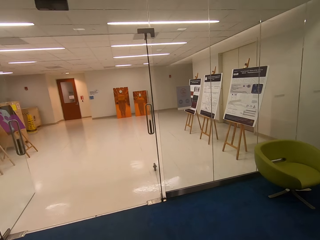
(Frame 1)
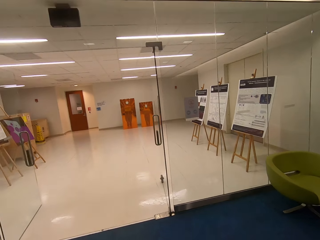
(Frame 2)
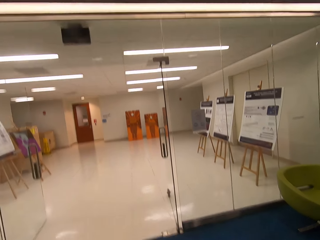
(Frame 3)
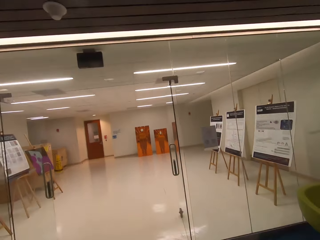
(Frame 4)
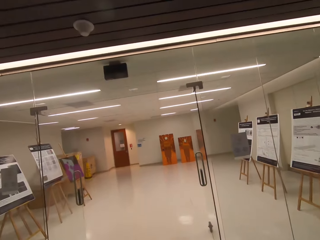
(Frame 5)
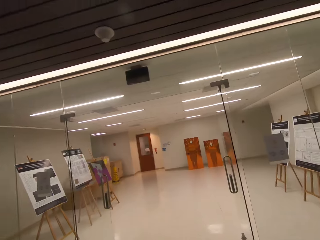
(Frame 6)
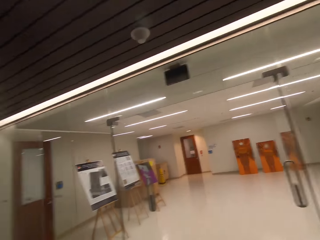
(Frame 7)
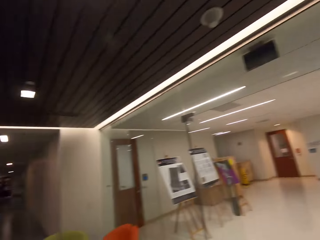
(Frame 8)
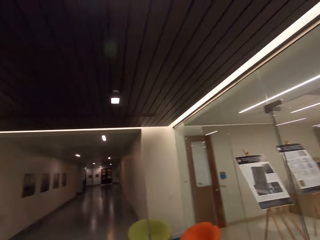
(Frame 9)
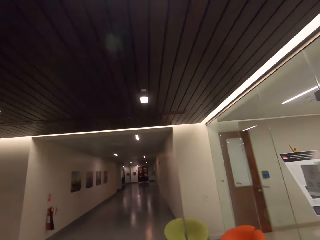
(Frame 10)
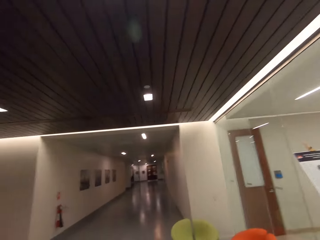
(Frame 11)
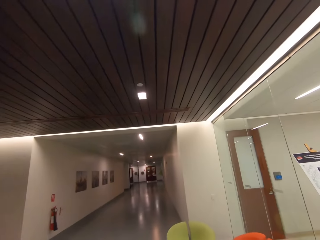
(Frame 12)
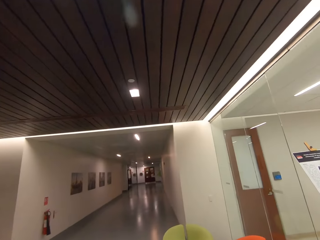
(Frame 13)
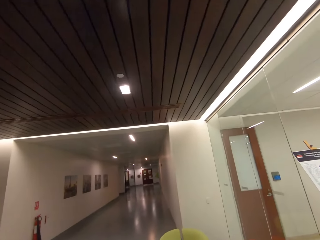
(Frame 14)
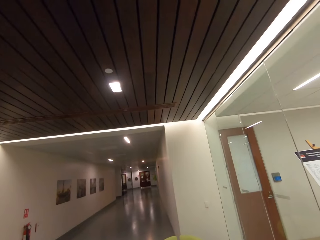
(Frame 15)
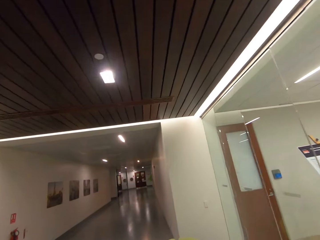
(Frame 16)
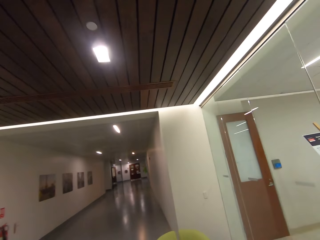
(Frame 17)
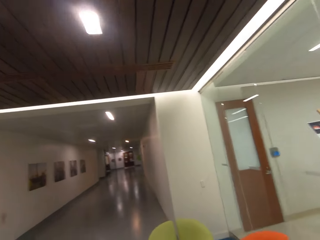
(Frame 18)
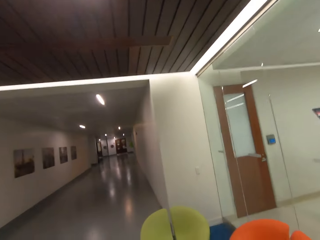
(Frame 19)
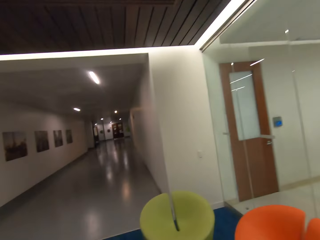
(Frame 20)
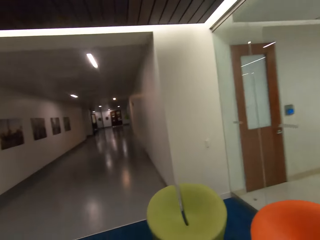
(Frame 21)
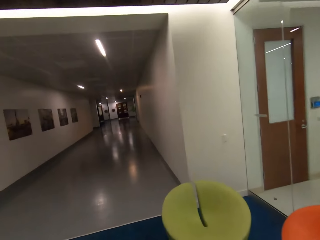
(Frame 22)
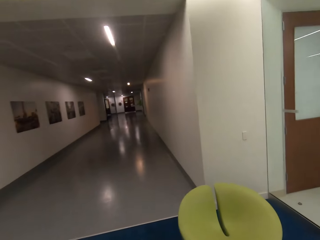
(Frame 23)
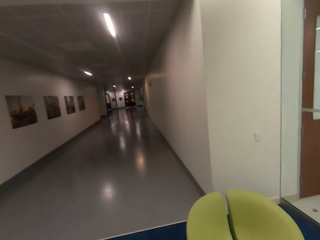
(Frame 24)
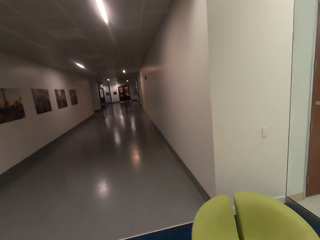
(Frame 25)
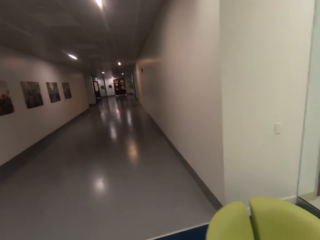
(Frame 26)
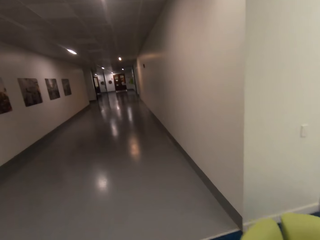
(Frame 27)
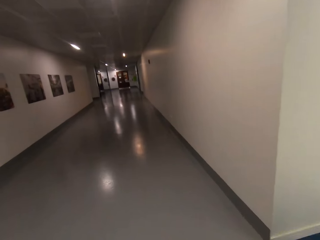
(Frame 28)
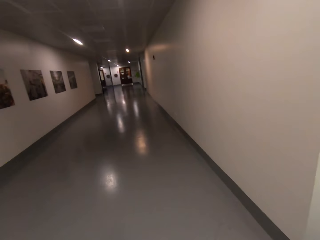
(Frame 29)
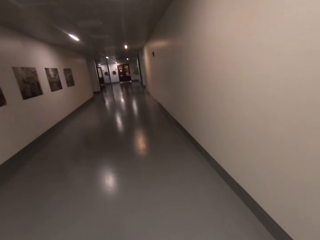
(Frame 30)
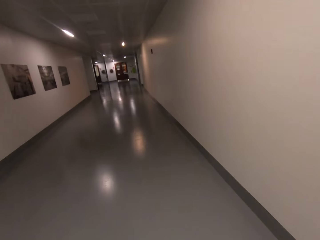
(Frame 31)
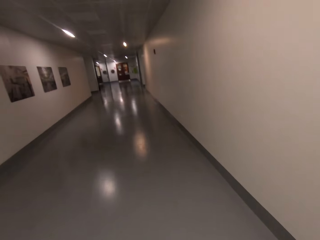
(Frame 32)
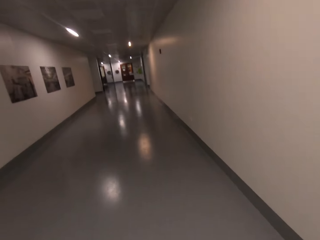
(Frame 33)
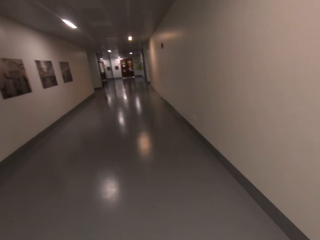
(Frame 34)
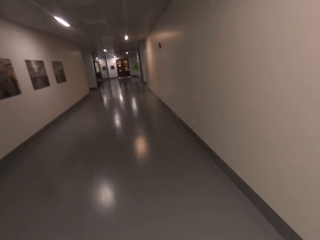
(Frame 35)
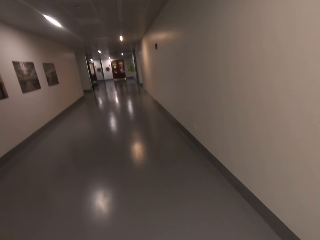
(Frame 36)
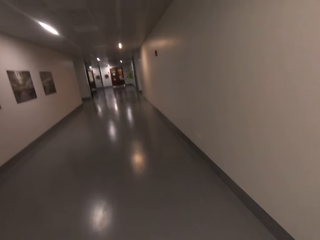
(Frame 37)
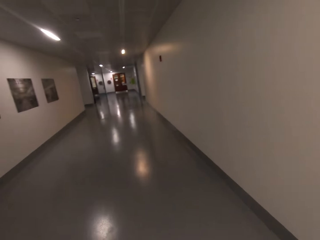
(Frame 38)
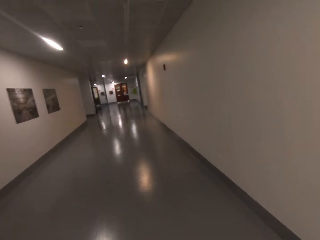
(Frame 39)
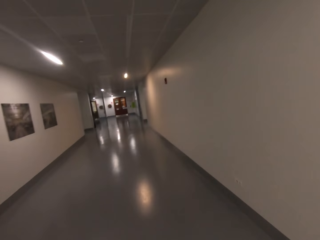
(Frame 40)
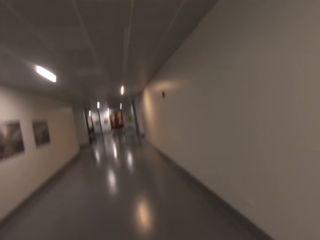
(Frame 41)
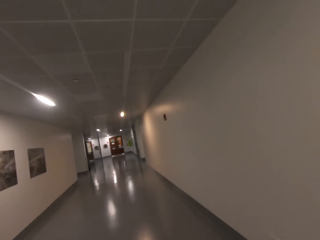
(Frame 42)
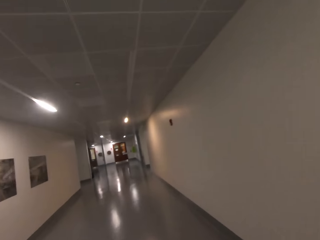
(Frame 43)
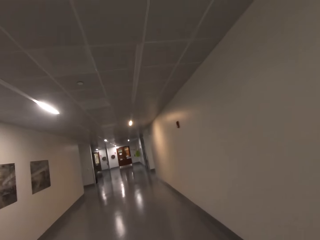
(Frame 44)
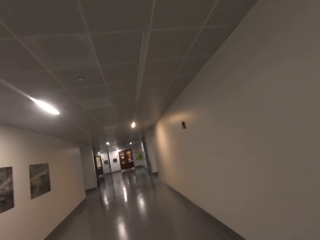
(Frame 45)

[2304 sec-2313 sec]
The camera wearer looks around. They walk around the building.

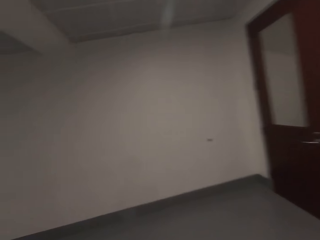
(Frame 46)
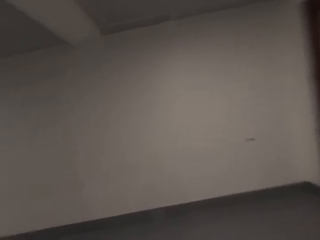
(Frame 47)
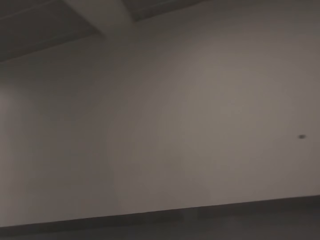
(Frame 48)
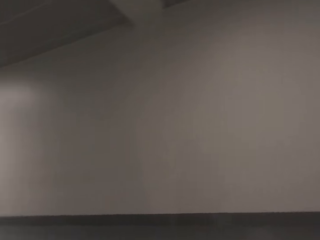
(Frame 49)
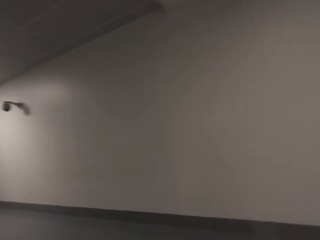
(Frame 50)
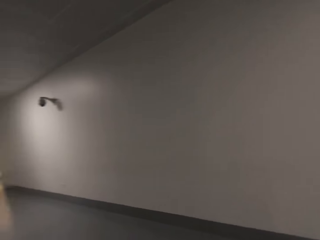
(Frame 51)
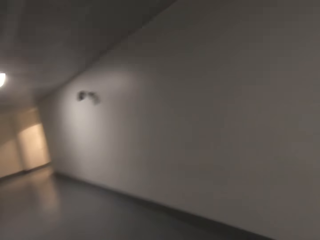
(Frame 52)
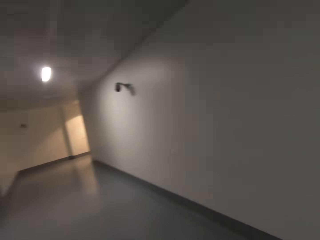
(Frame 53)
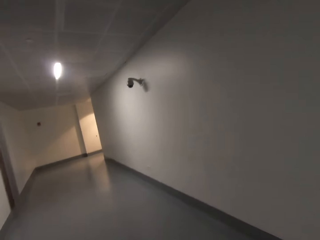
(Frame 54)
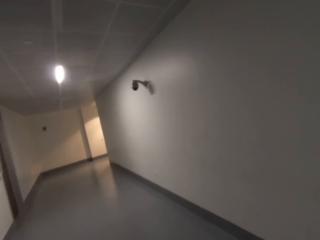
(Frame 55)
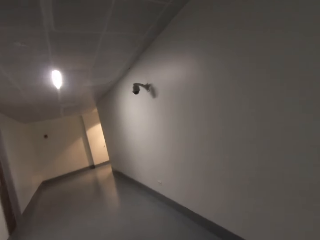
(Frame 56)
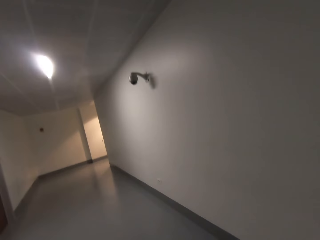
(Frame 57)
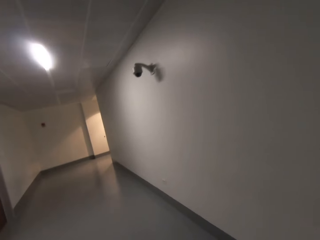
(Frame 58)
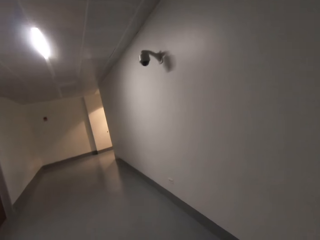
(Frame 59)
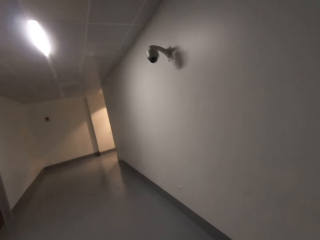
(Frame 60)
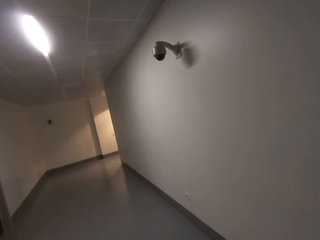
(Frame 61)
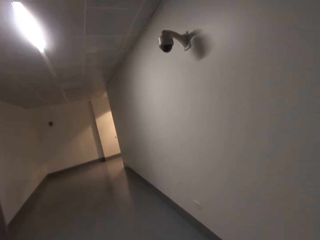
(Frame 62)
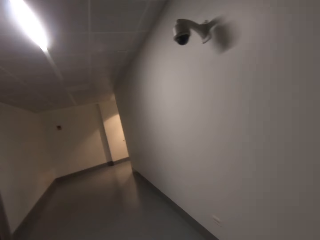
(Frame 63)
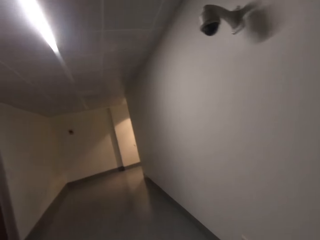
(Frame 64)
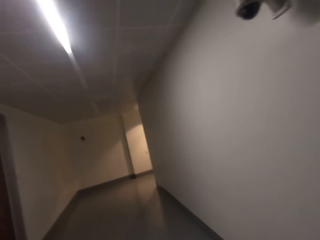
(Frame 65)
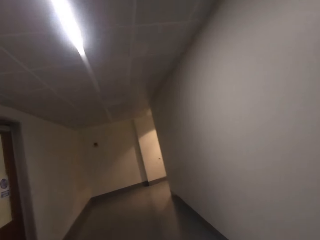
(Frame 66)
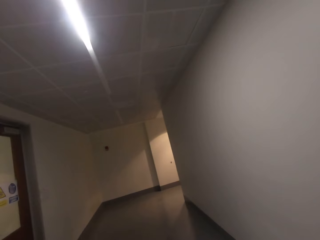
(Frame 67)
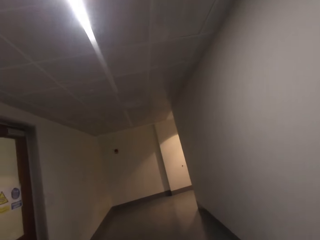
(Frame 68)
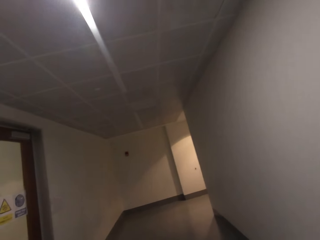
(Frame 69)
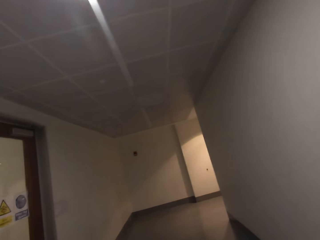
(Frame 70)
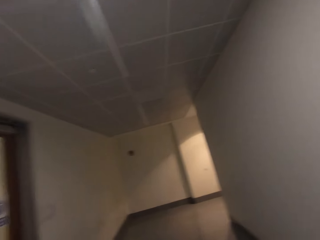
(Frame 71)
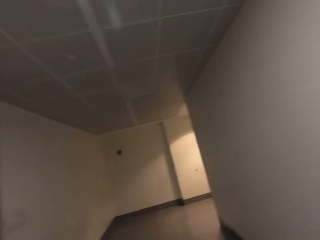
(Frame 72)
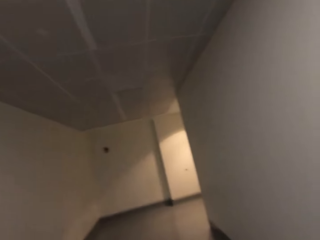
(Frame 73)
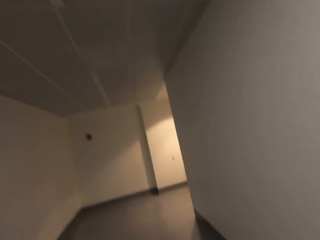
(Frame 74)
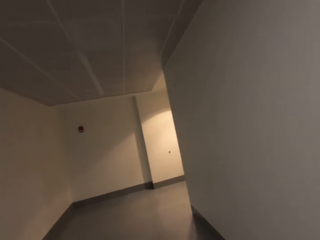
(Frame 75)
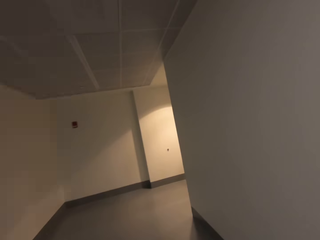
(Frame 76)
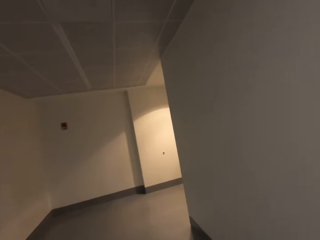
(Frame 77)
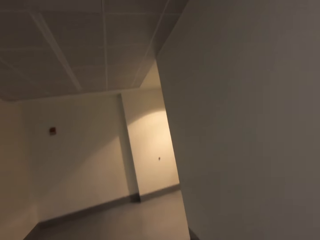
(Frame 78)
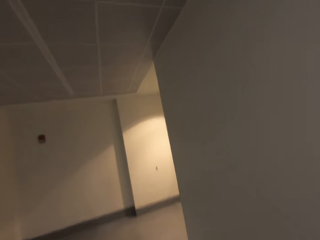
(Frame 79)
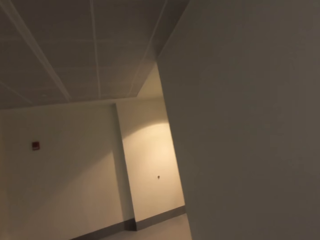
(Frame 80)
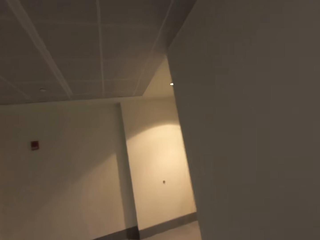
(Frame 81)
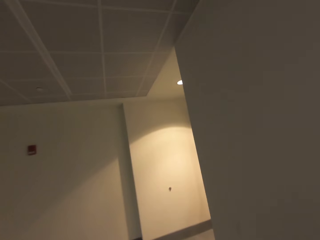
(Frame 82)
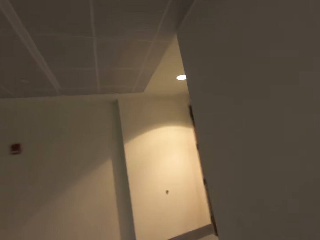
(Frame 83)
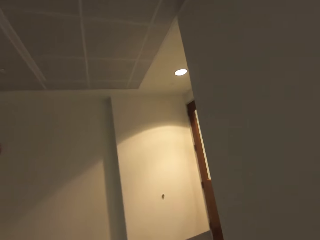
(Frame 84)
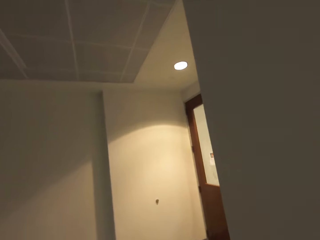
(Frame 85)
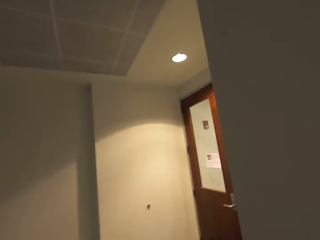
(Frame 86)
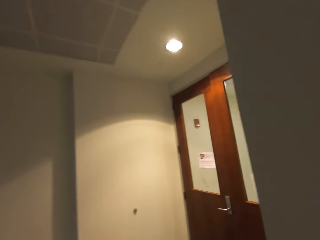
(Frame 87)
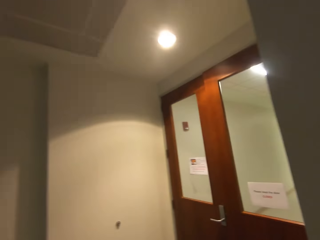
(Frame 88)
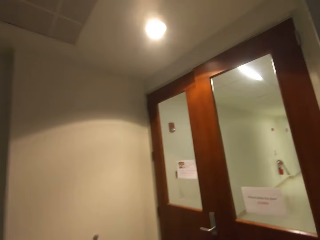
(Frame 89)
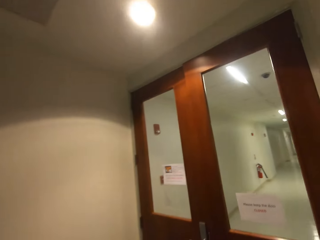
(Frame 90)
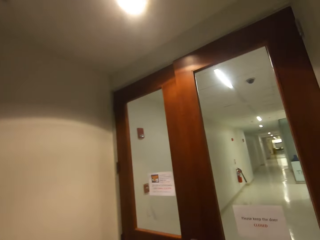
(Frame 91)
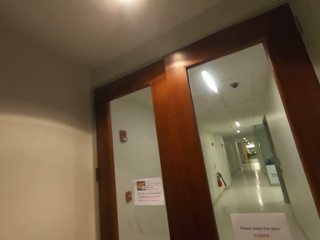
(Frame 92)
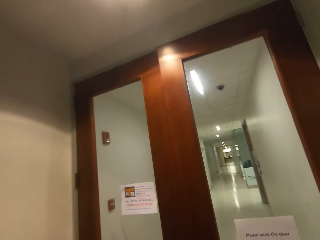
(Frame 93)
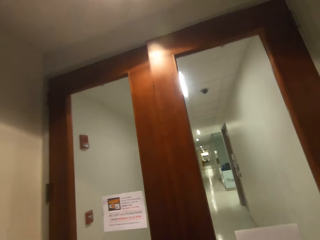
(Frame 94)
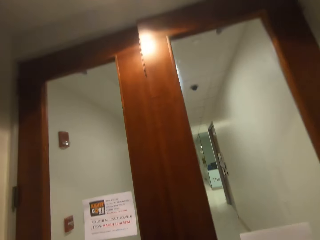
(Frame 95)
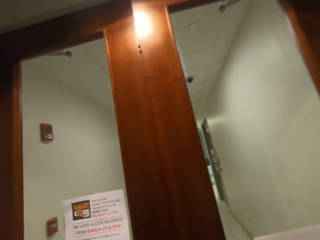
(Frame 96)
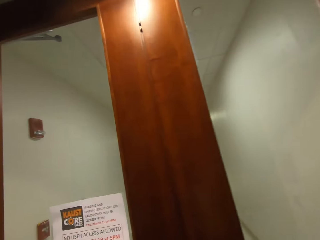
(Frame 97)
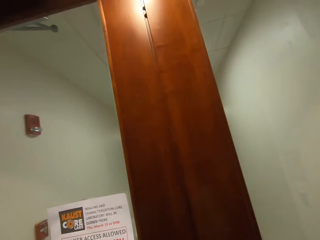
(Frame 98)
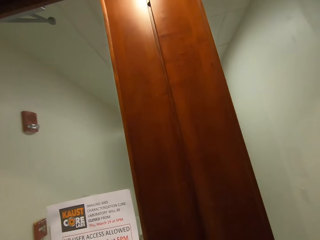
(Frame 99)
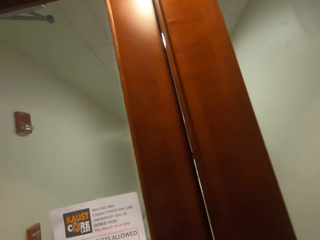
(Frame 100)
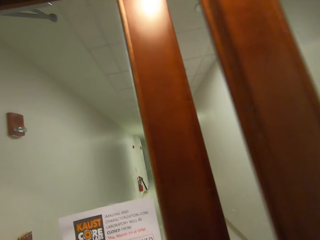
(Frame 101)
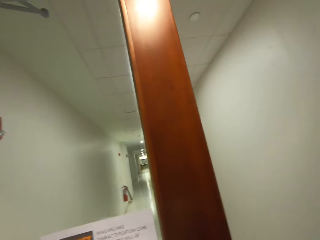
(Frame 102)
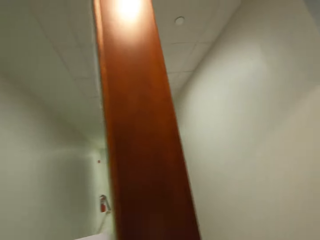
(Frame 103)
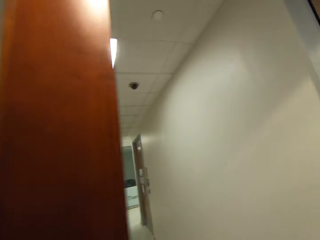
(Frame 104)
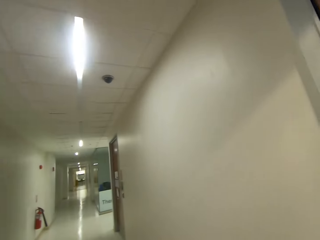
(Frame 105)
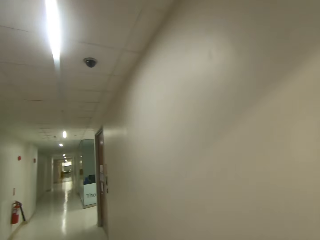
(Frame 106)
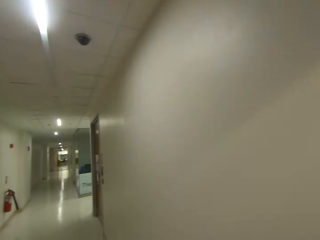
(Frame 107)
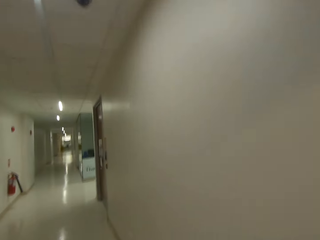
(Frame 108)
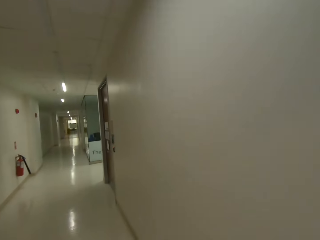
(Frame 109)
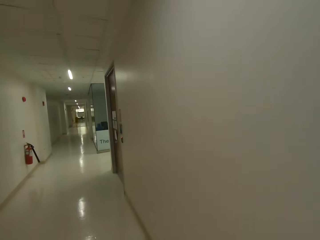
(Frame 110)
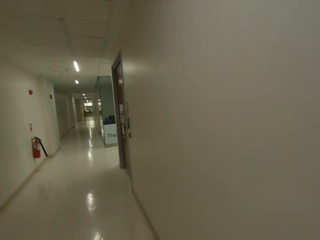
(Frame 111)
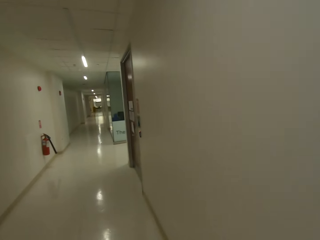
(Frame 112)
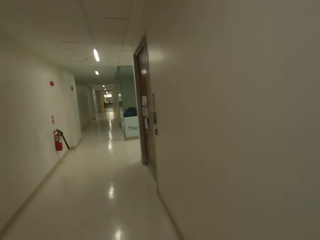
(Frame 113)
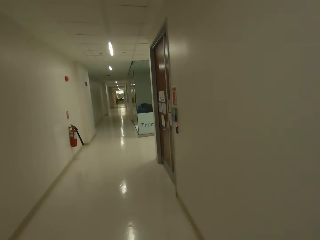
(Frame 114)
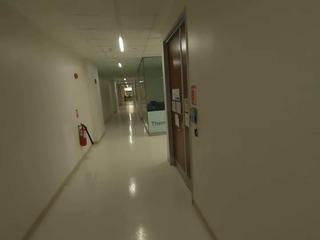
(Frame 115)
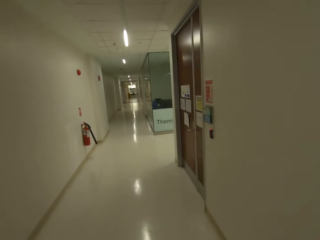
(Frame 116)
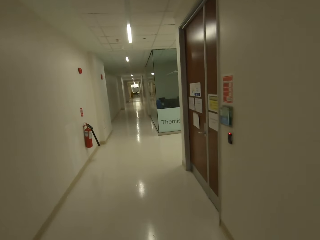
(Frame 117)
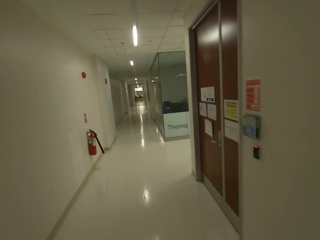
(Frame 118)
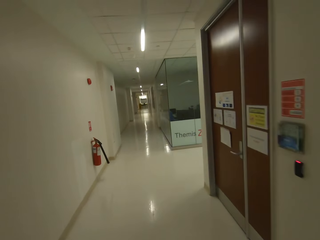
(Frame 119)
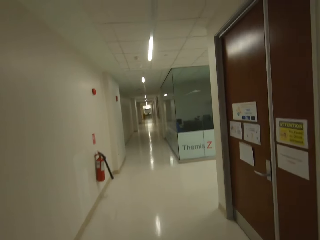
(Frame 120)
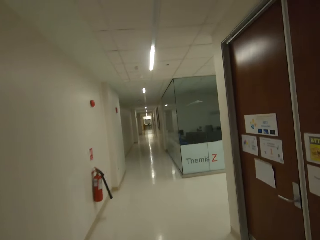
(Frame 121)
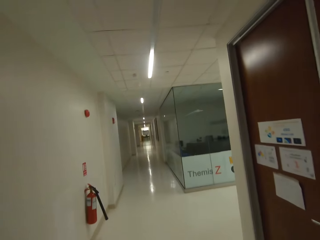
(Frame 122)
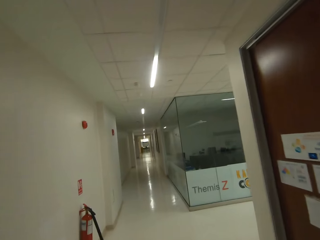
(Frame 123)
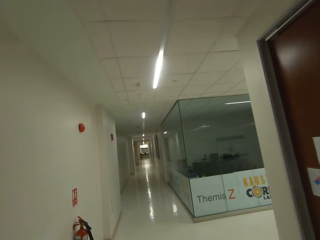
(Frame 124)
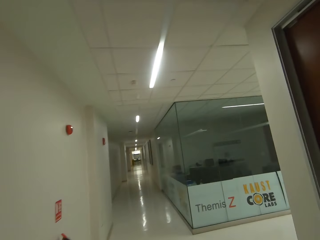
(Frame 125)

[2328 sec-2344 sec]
The camera wearer takes a left turn and walks. They open a door. They walk.
